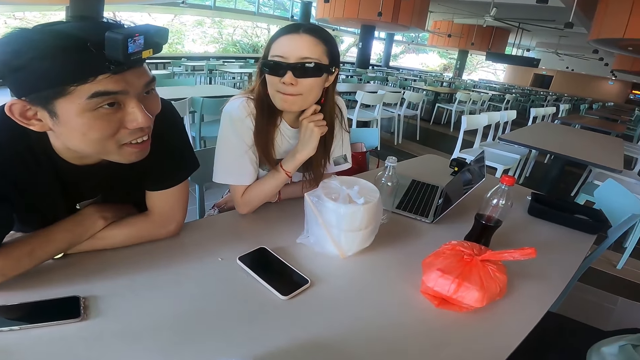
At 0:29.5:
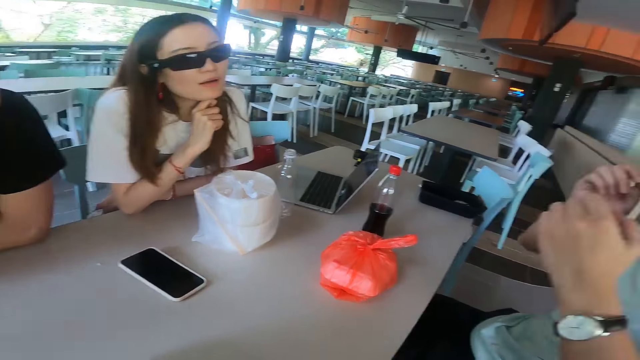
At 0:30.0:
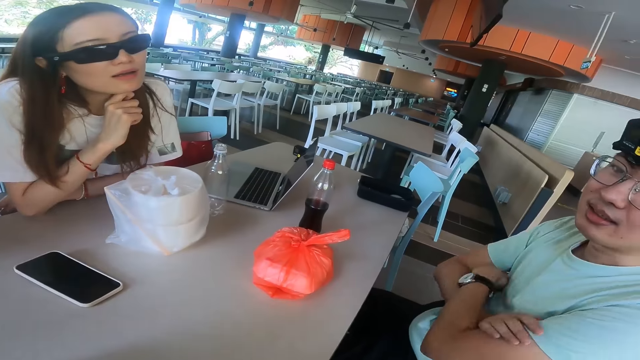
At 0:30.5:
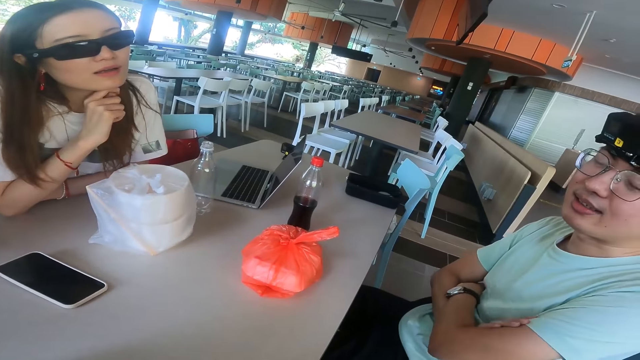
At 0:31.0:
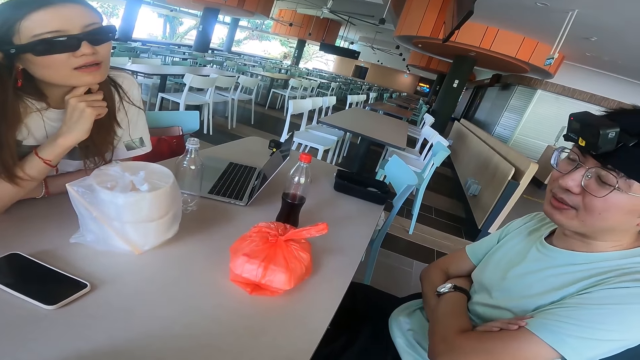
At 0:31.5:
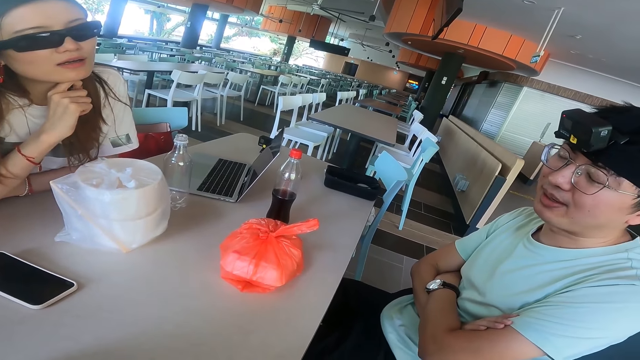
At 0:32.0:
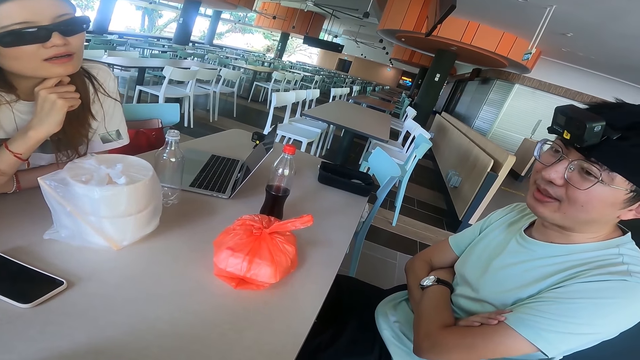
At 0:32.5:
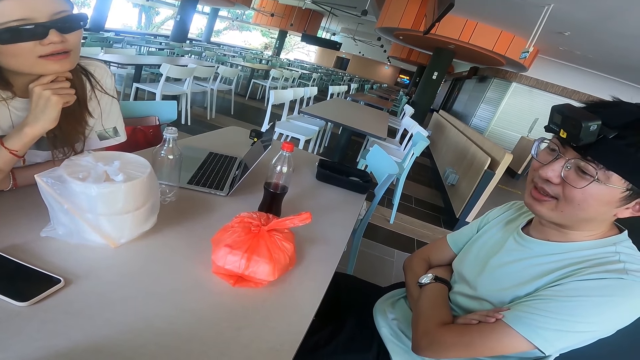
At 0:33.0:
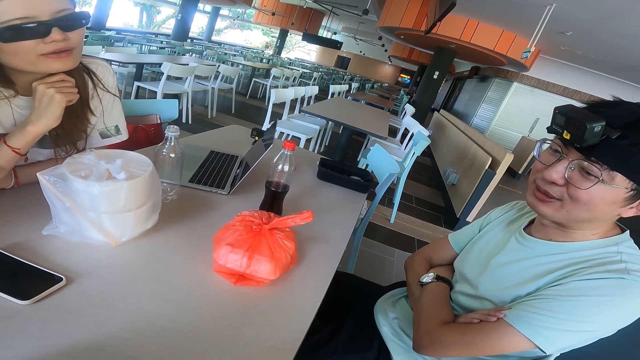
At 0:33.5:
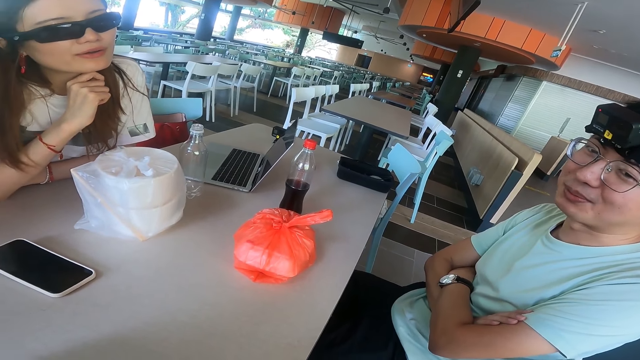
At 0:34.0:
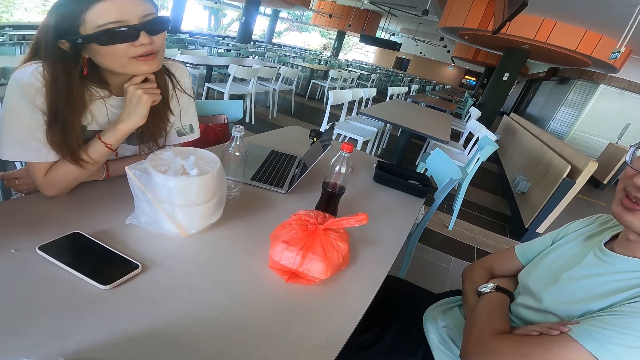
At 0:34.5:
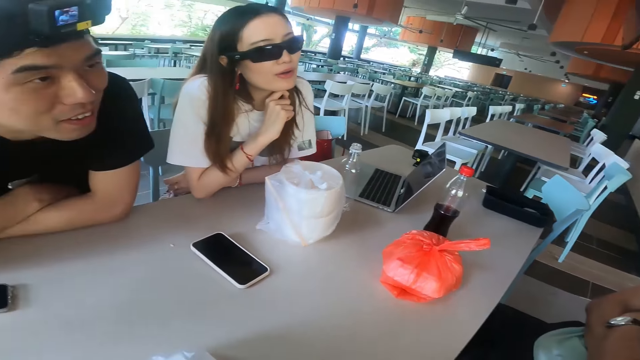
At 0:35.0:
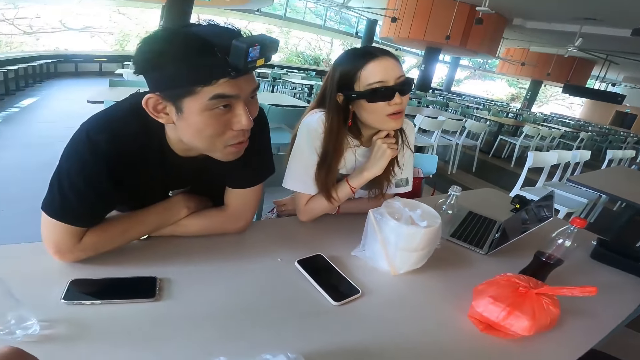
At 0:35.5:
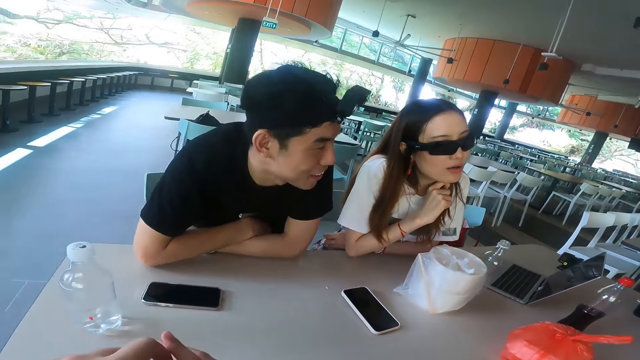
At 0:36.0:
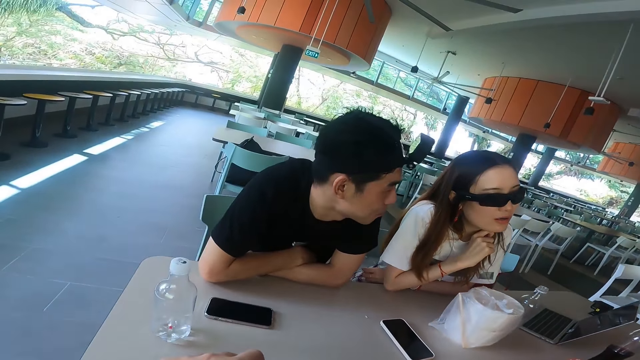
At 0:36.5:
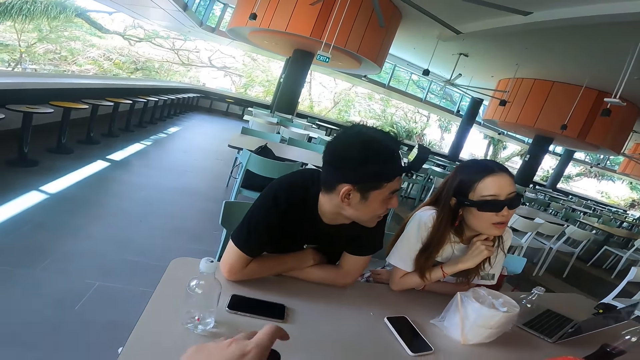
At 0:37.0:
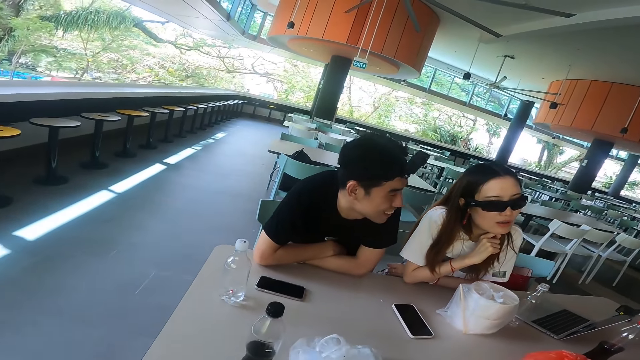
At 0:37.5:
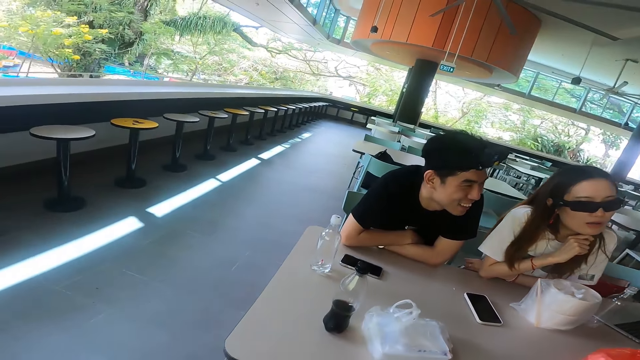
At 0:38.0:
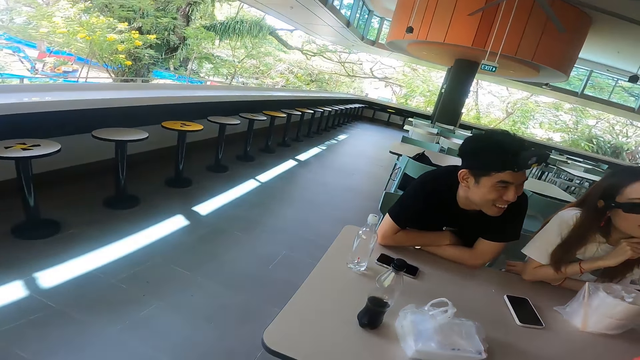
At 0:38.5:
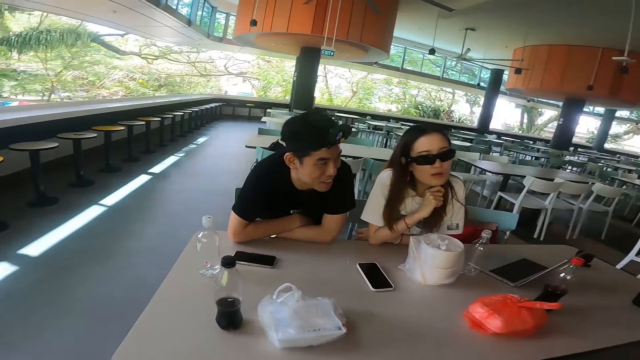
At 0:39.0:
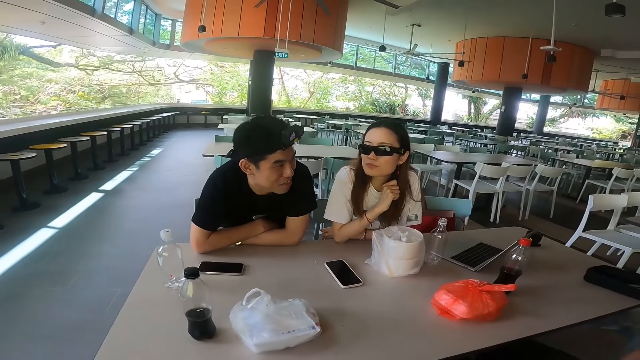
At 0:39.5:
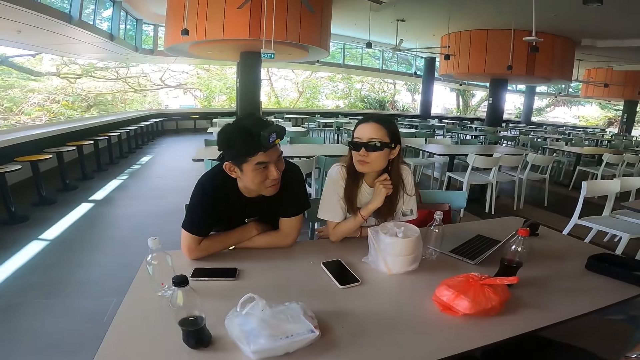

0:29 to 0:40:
A man folds hands. The camera wearer puts the soda bottle on the table.

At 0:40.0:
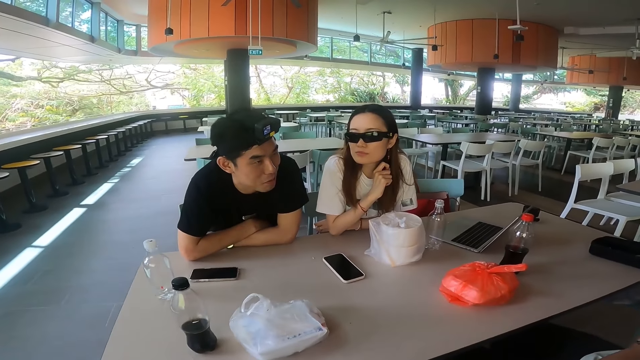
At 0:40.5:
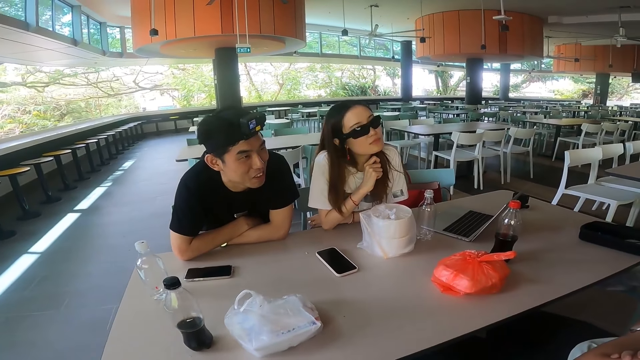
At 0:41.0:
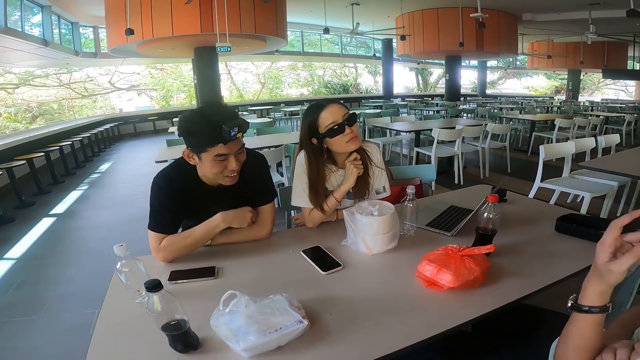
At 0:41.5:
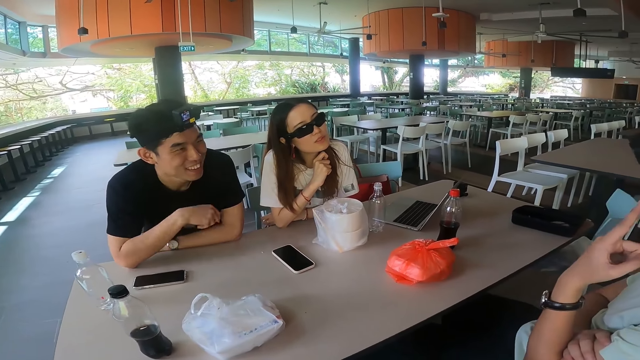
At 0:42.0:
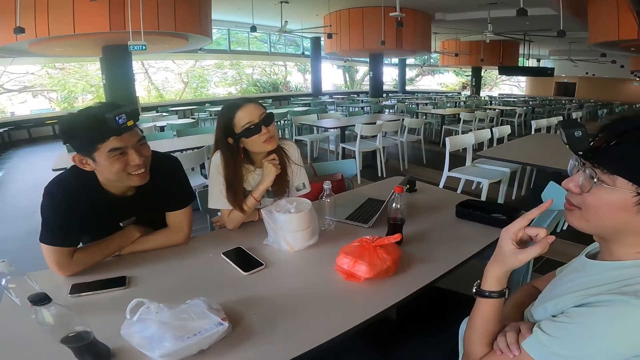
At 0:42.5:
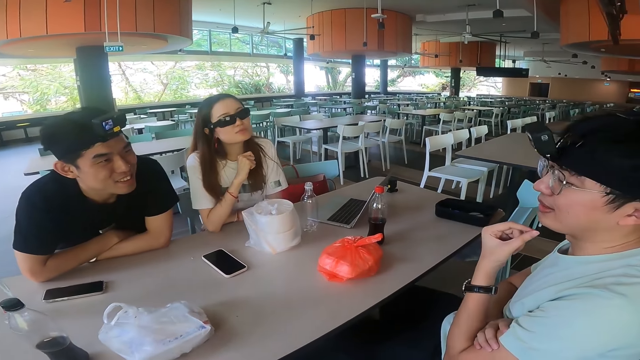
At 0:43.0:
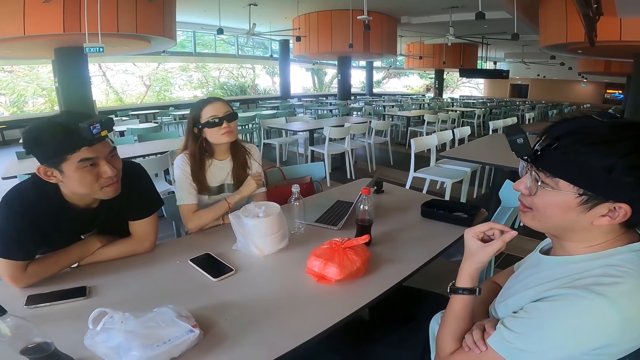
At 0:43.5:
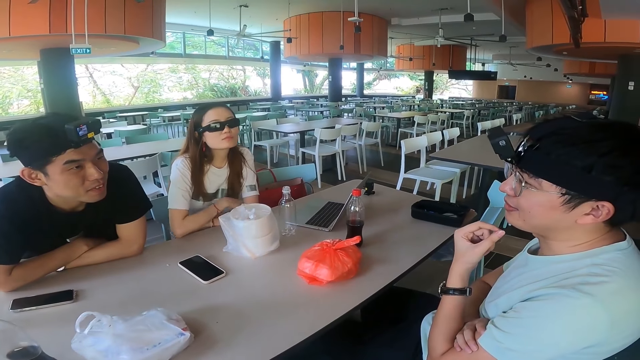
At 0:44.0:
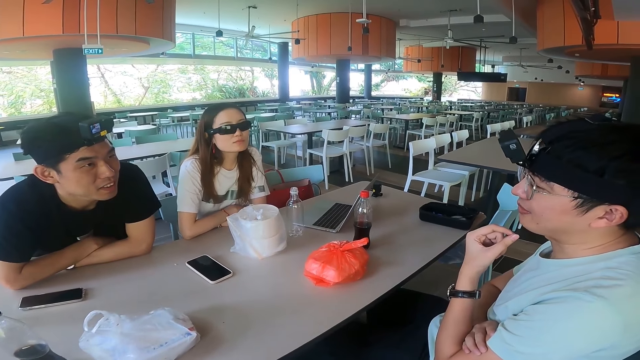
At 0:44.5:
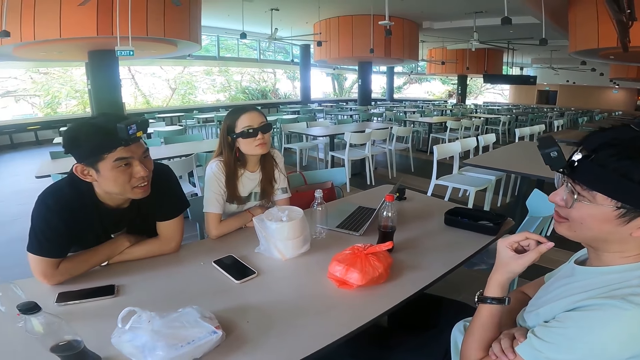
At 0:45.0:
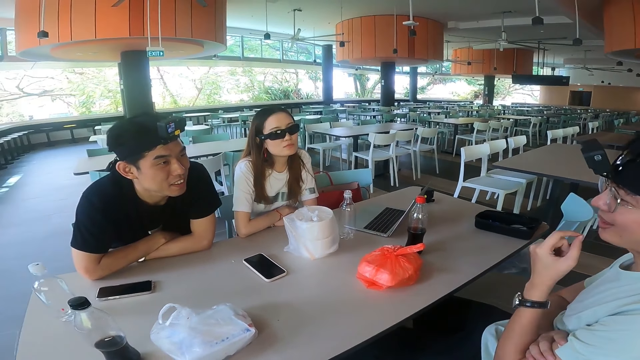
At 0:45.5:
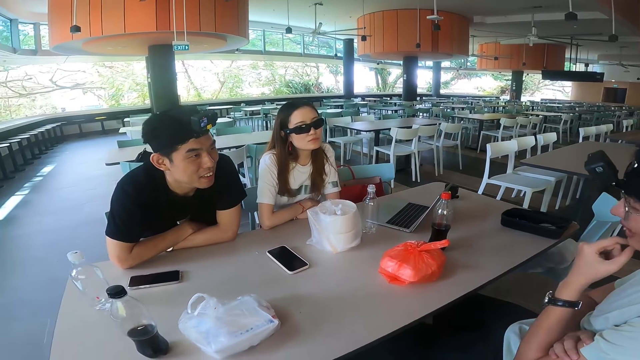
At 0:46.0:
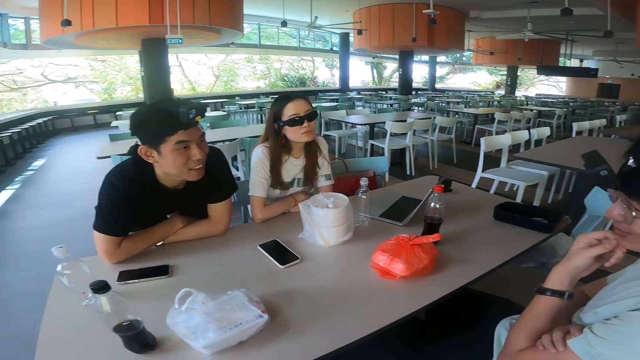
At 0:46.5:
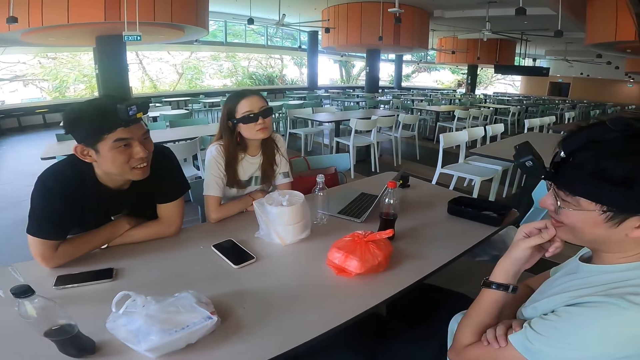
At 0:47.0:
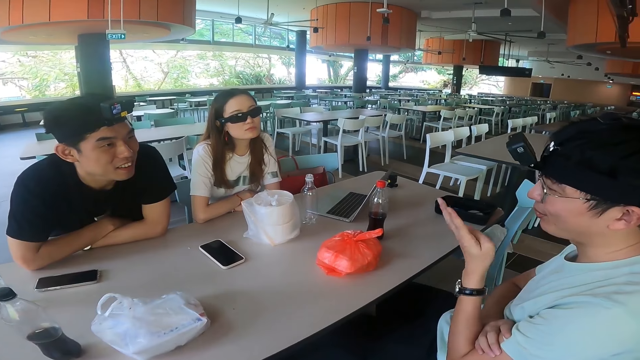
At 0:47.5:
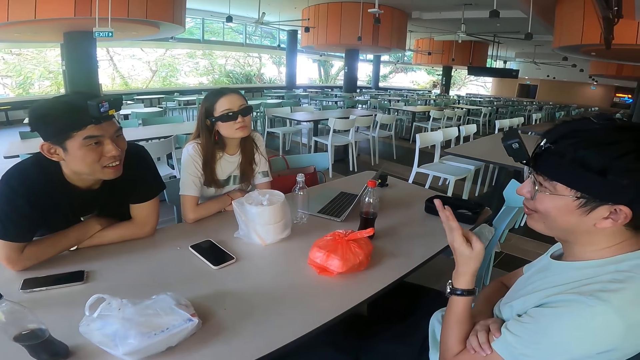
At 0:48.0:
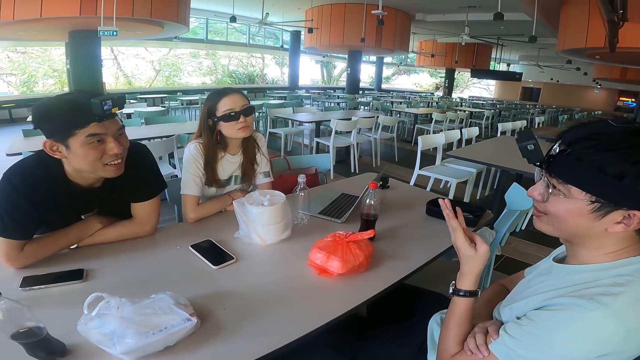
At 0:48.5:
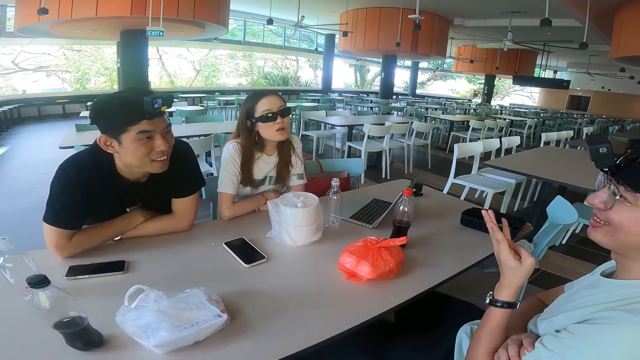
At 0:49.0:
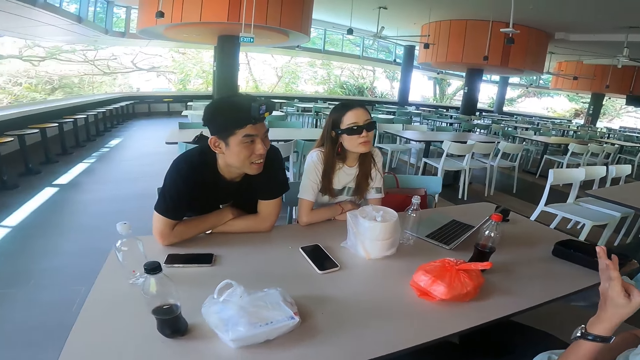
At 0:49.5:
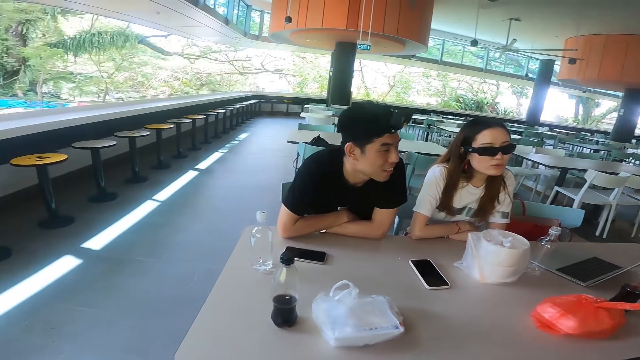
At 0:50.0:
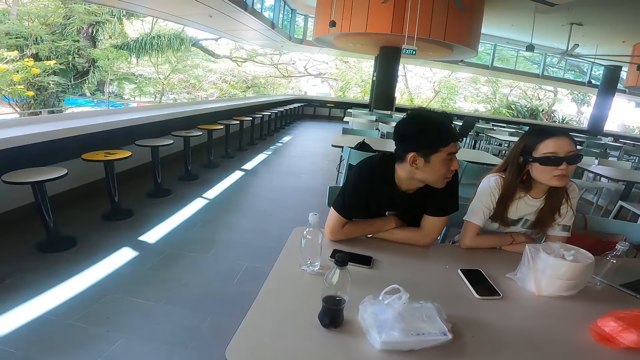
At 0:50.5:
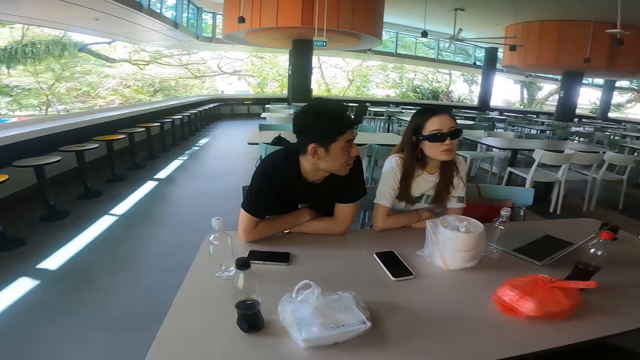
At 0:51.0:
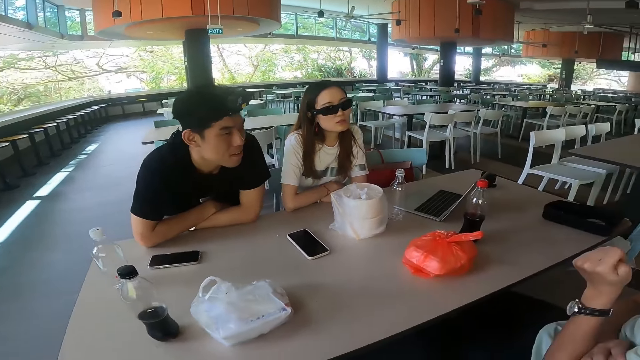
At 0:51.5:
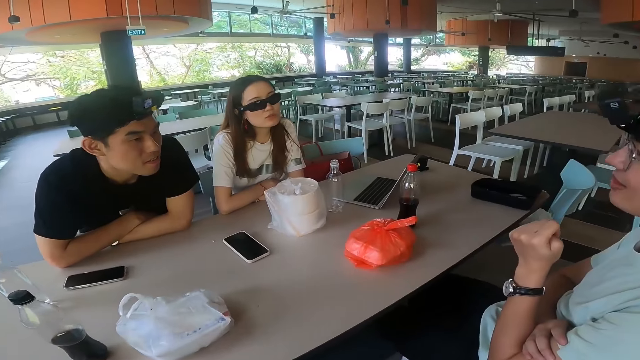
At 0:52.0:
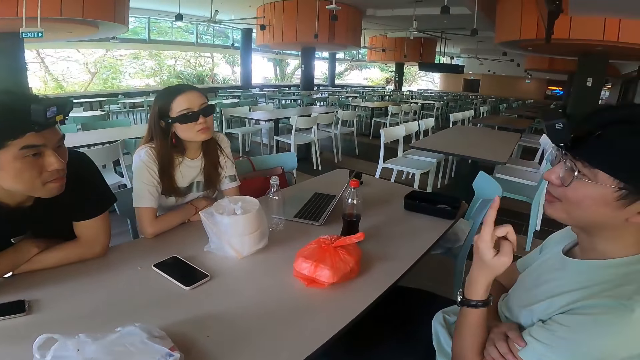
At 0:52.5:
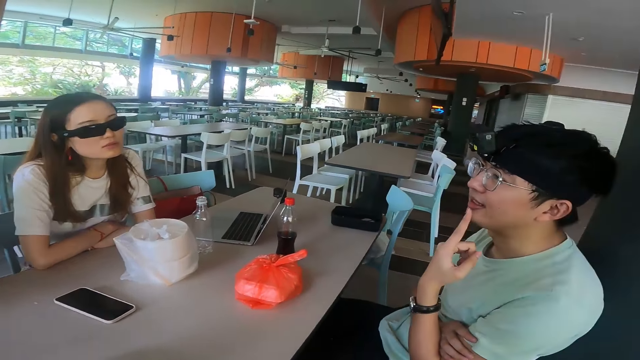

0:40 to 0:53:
A man adjusts a hand. Another man points towards the first man and adjusts a hand. The first man gestures with a hand. A woman adjusts a hand. The first man touches the chin and gestures with a hand.
